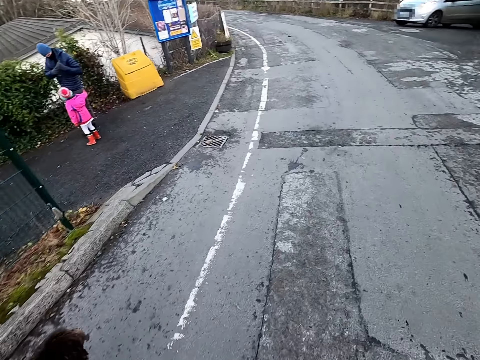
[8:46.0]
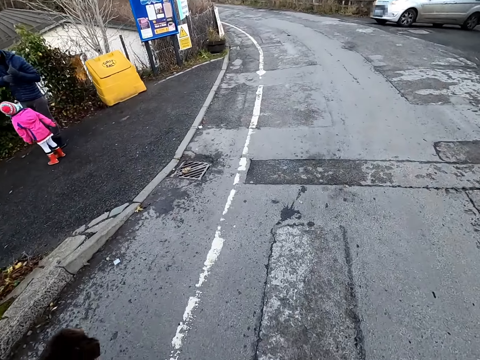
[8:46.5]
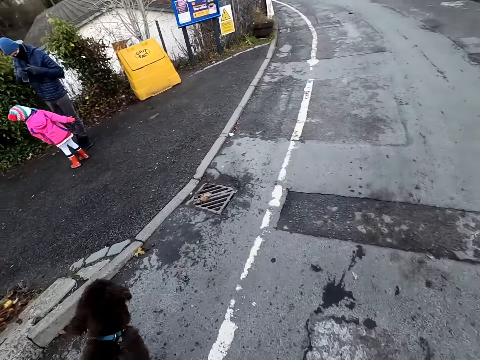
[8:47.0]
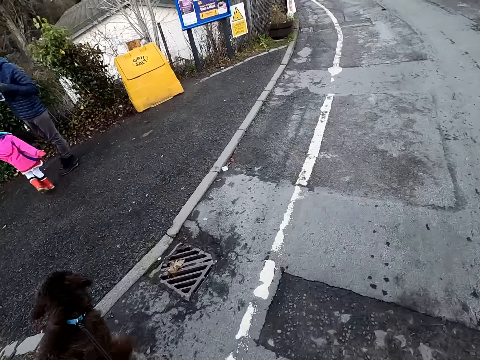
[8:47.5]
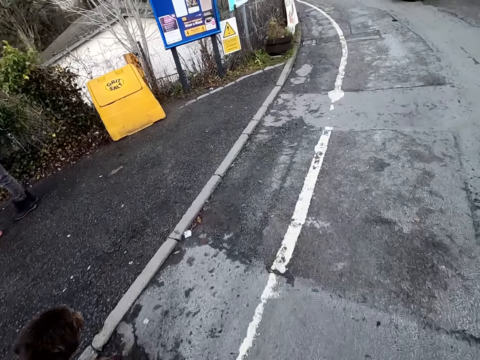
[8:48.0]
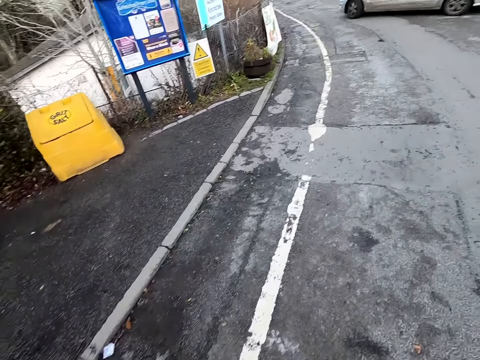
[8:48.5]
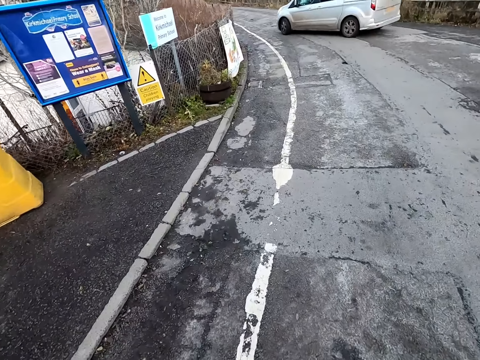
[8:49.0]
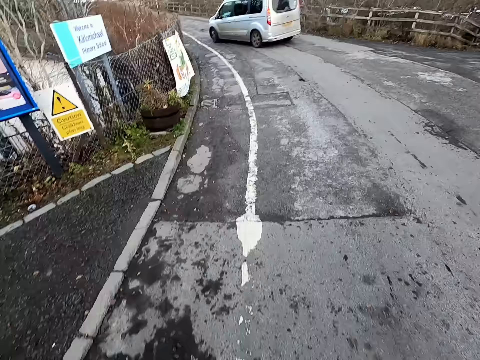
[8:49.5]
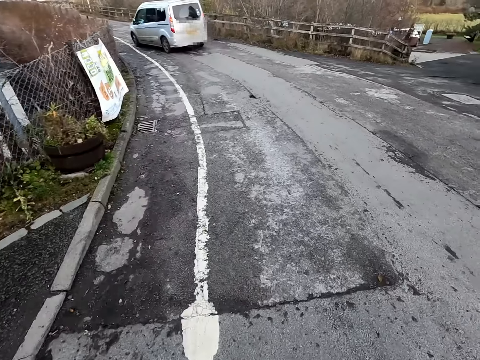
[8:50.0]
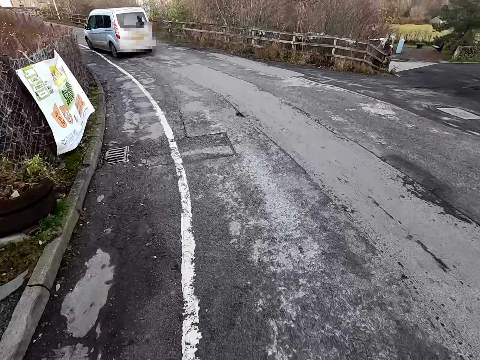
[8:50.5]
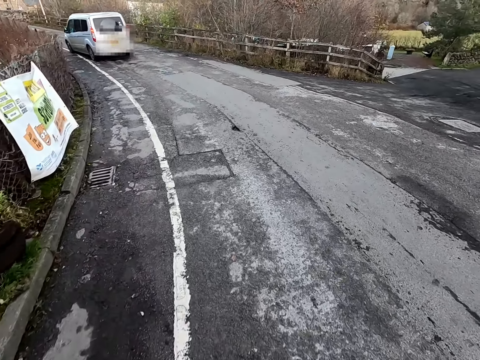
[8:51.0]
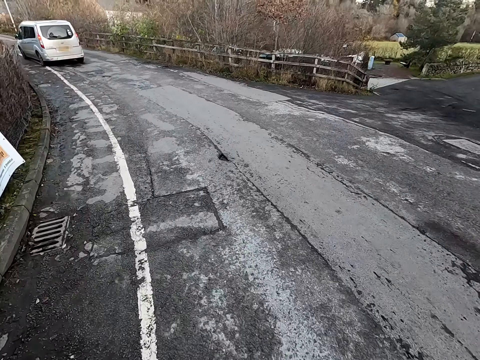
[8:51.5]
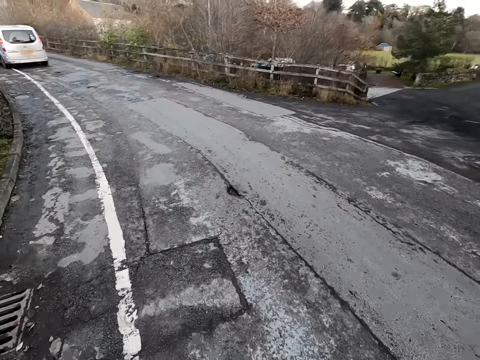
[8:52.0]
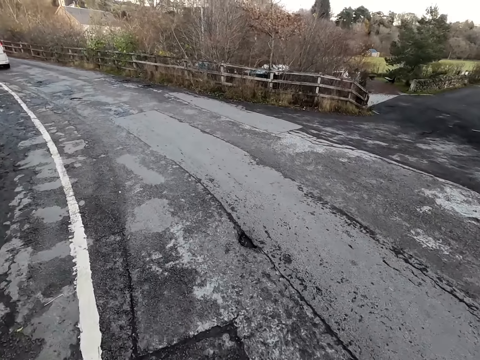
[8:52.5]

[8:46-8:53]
The camera wearer walks past a man and a girl.

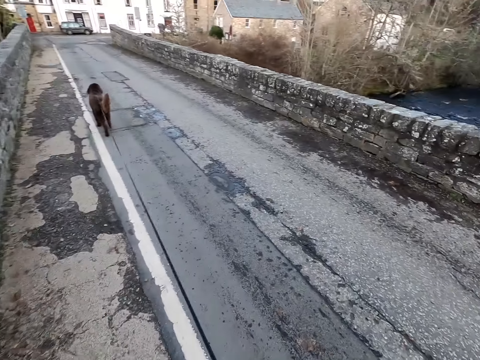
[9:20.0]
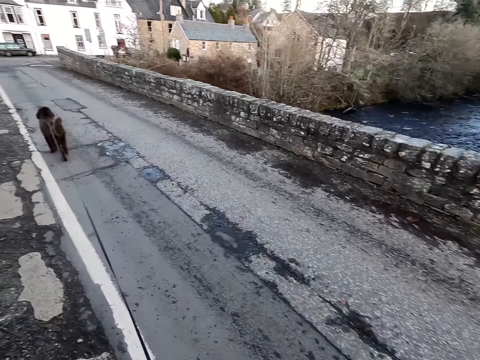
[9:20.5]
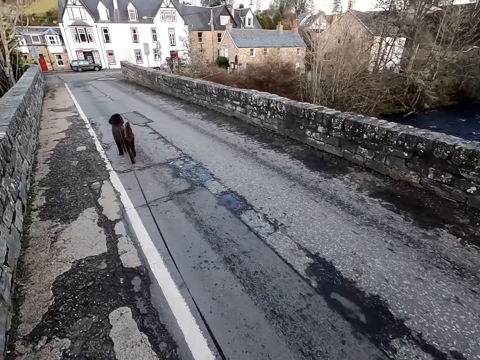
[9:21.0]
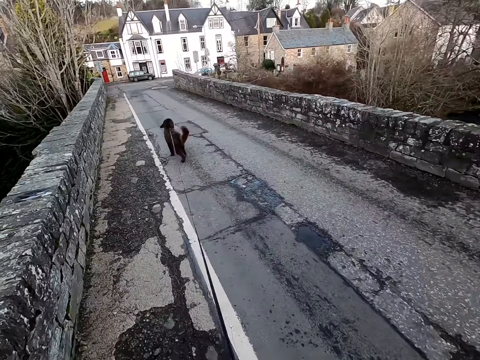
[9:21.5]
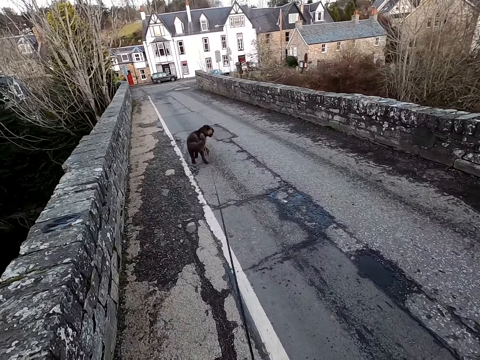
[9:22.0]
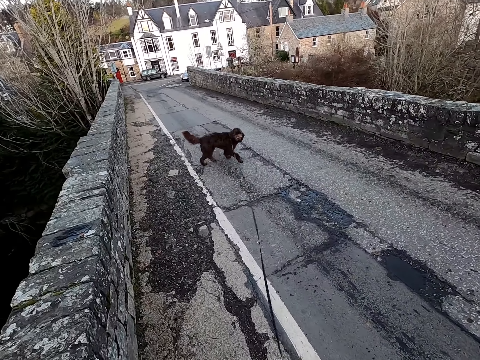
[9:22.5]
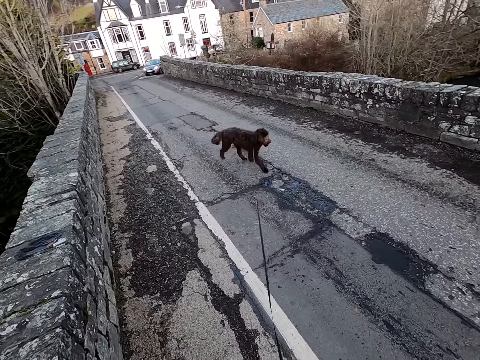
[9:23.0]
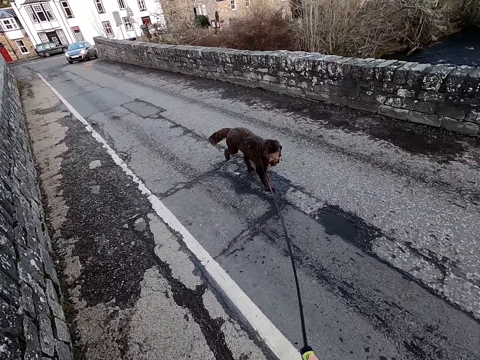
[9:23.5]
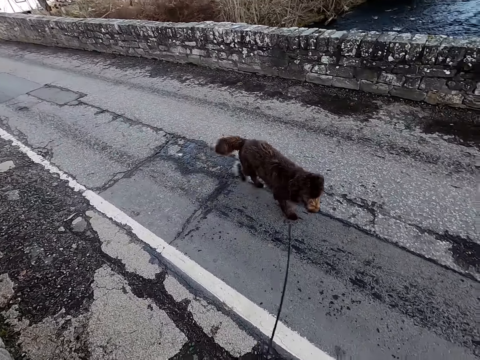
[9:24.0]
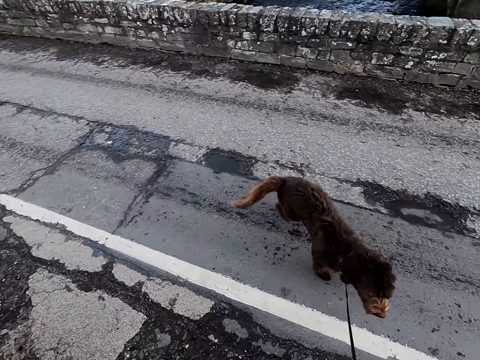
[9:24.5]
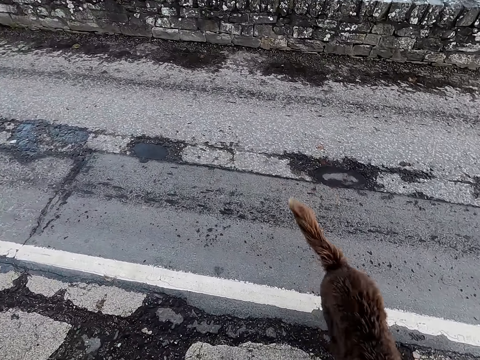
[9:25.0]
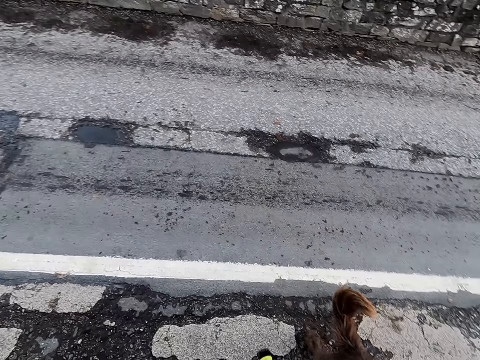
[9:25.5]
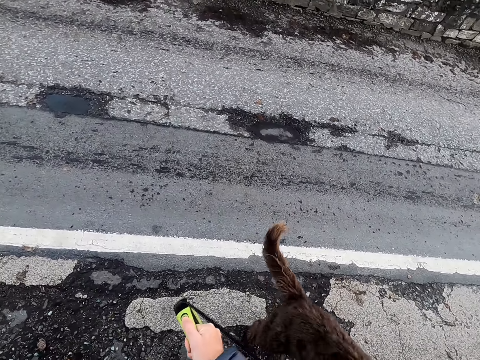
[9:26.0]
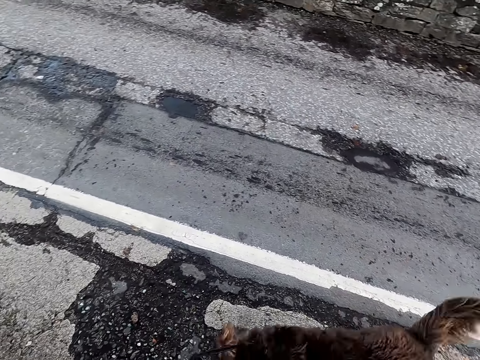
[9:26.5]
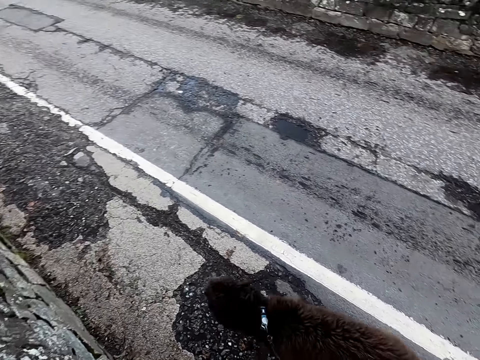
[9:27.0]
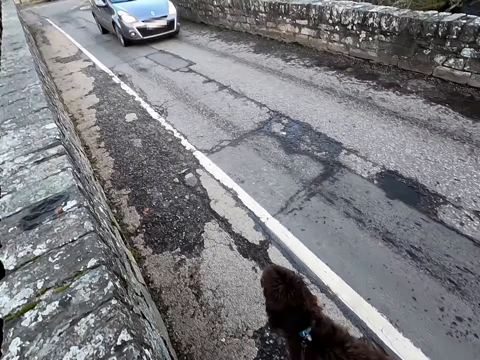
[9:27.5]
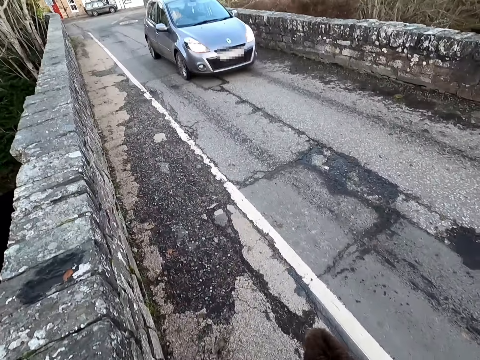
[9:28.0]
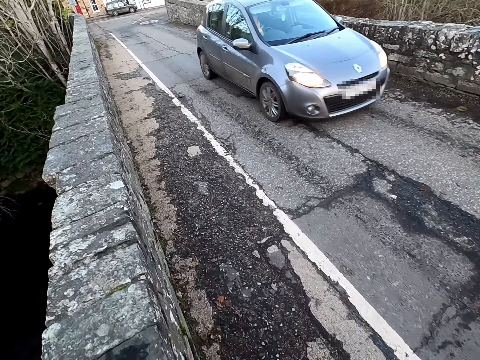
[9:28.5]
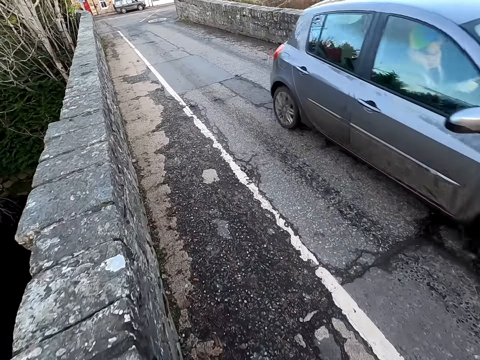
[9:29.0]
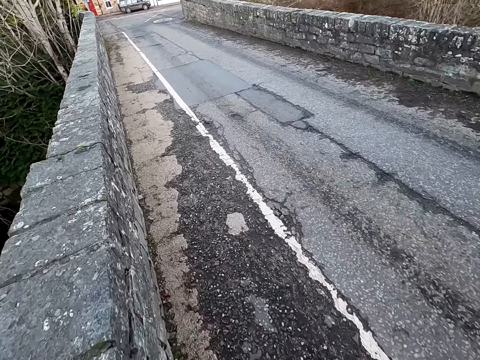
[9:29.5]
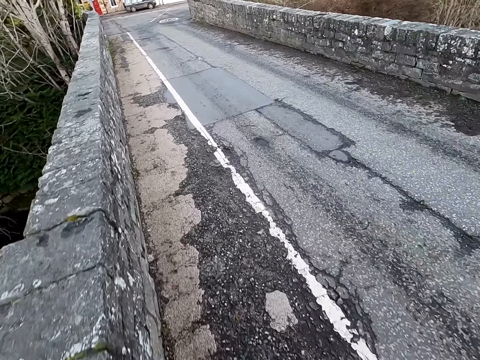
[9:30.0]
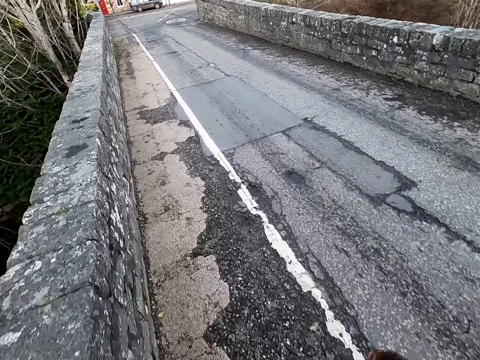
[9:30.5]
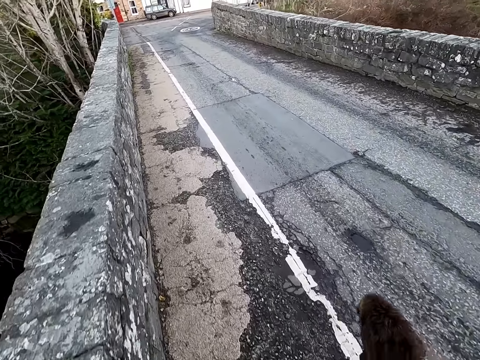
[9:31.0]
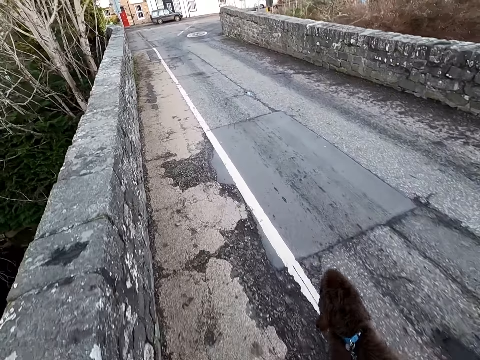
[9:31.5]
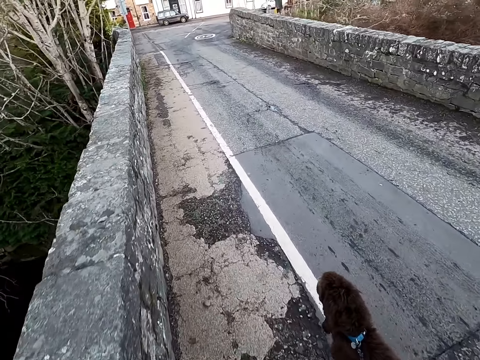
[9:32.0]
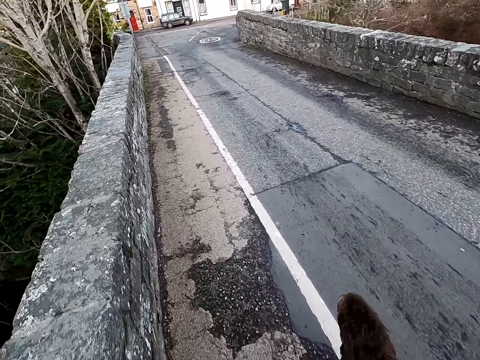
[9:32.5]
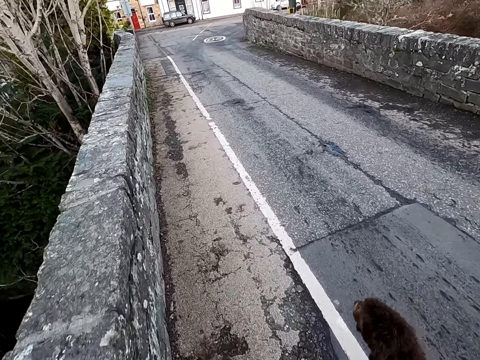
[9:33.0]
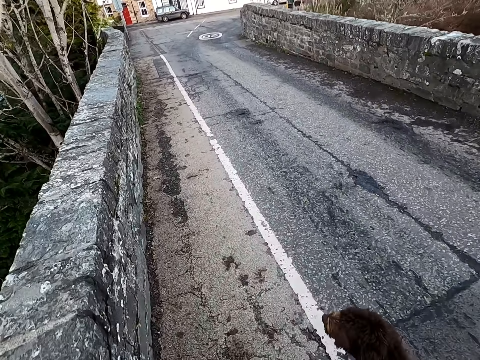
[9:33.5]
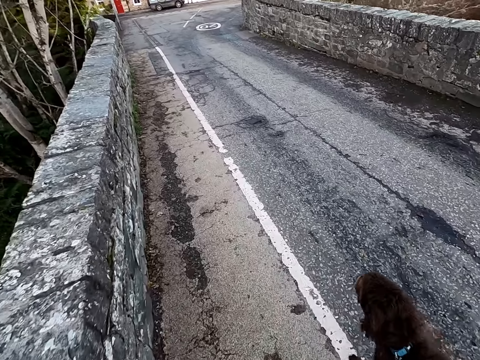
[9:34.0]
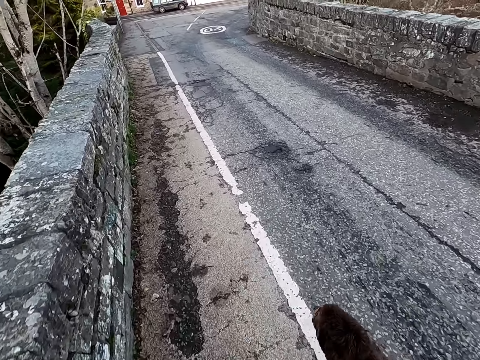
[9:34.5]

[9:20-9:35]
The camera wearer interacts with the dog. They walk with the dog.

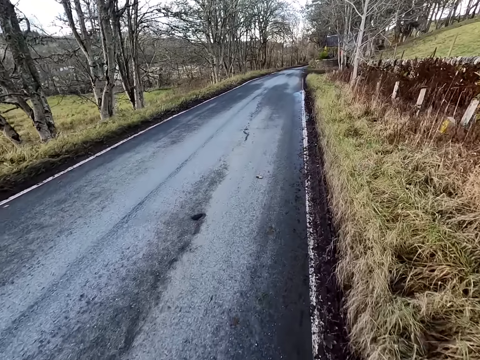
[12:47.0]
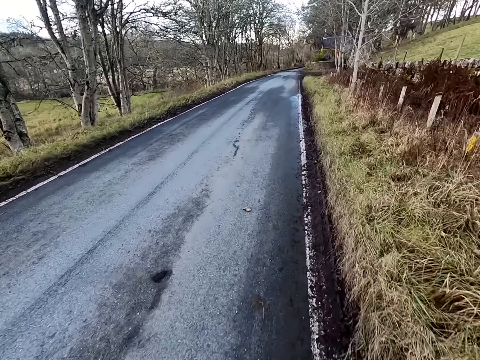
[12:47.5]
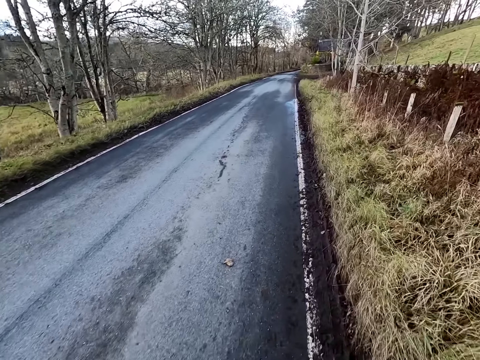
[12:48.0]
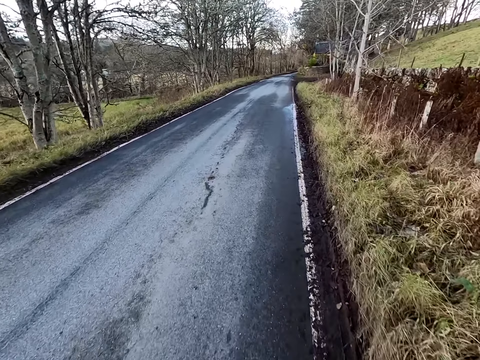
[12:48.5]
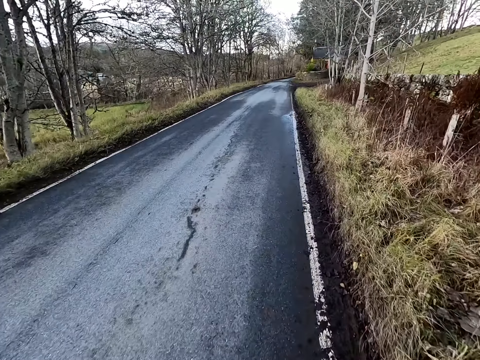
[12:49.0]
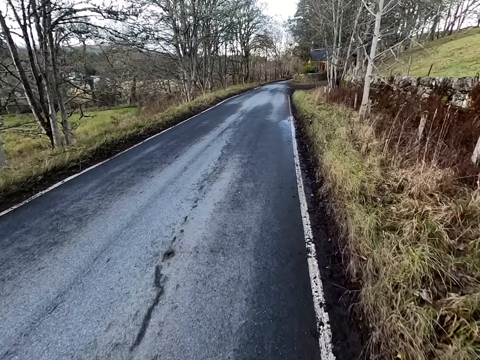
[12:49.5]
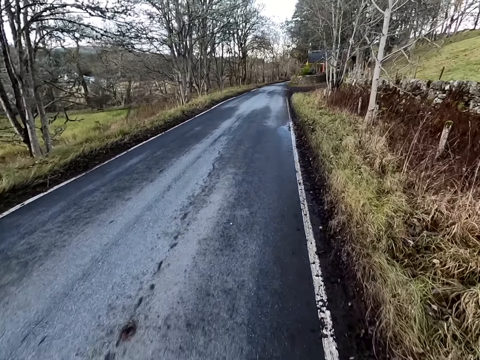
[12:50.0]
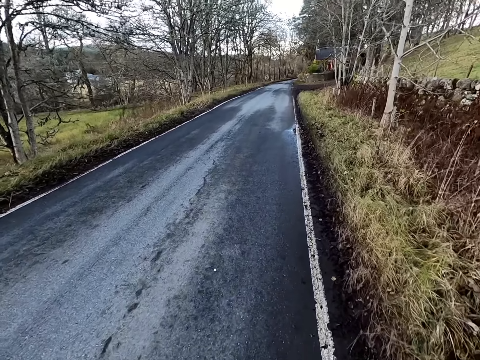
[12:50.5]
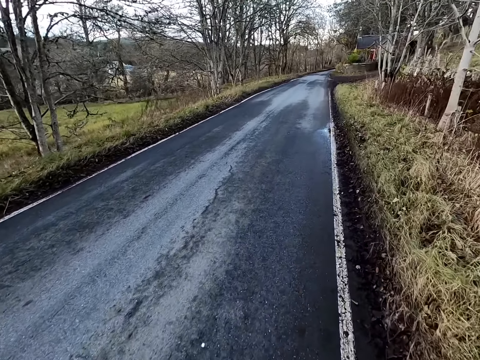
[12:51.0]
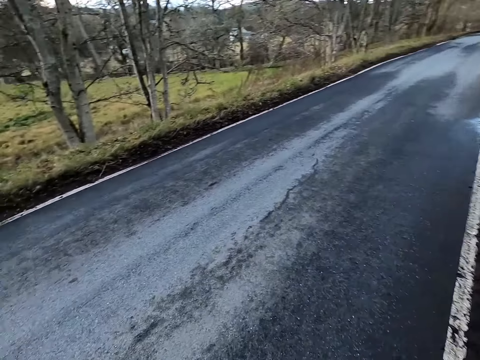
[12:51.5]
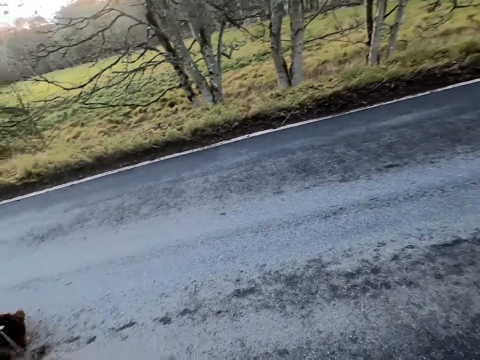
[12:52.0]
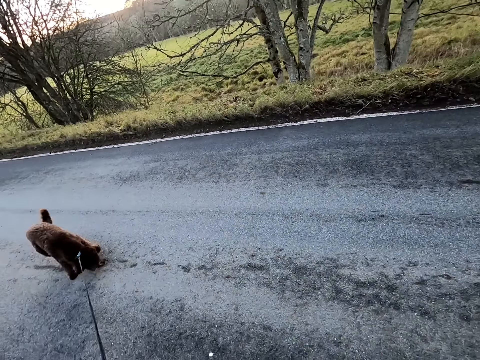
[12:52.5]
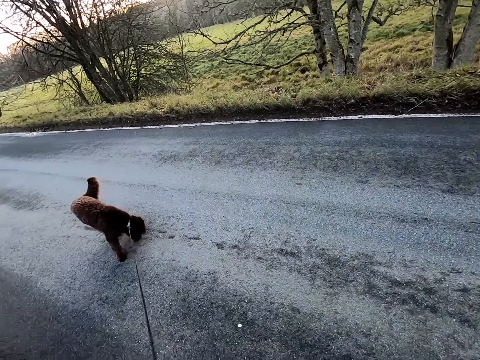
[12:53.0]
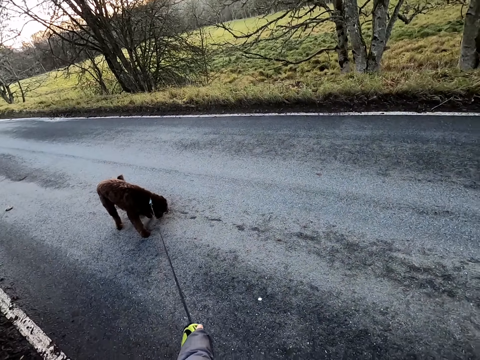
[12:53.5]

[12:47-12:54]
The camera wearer interacts with the dog.
